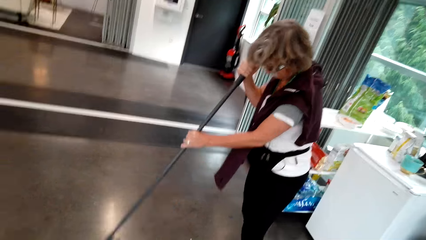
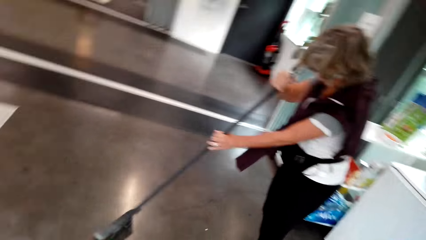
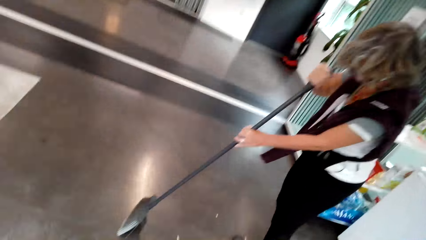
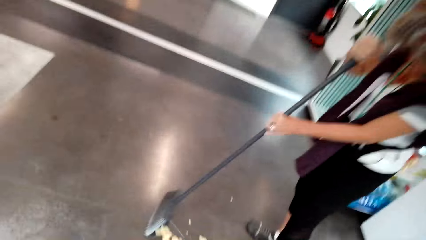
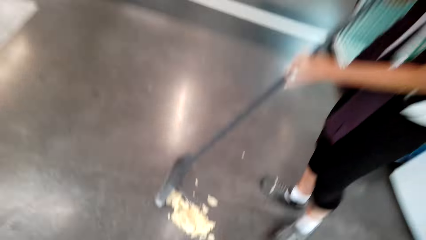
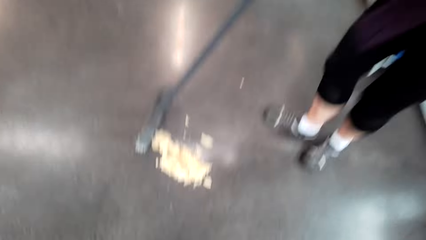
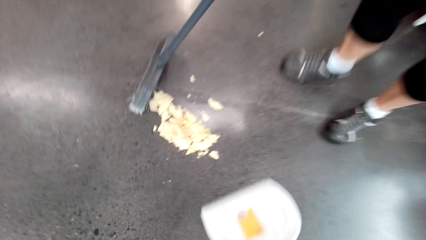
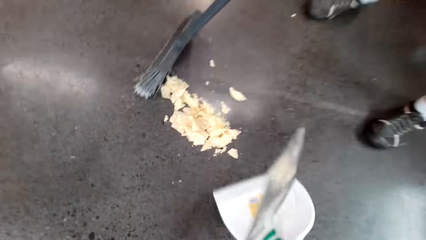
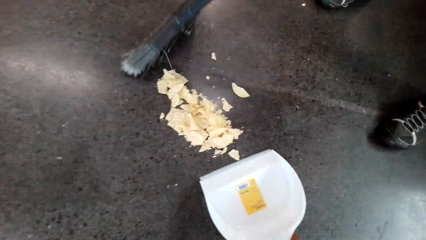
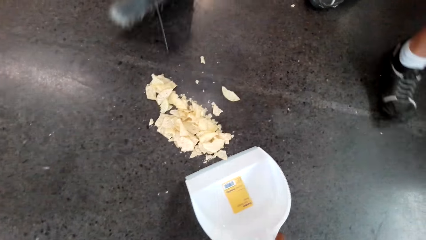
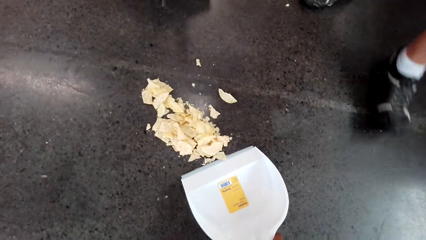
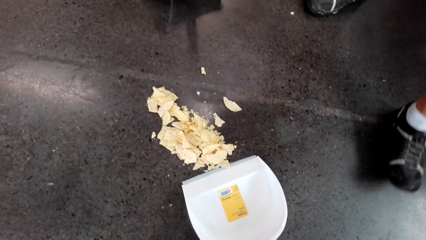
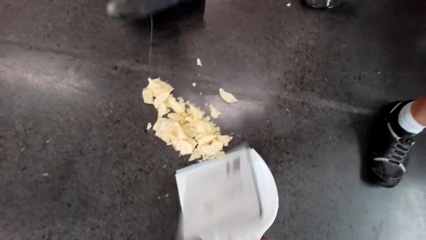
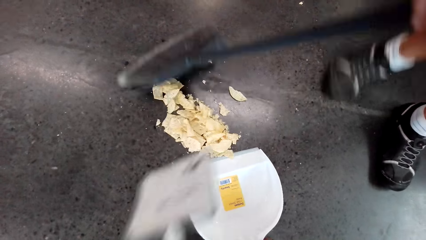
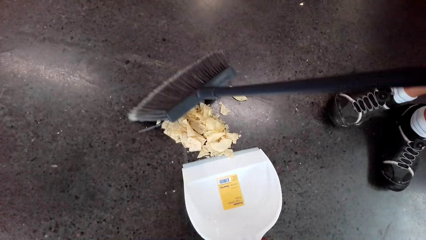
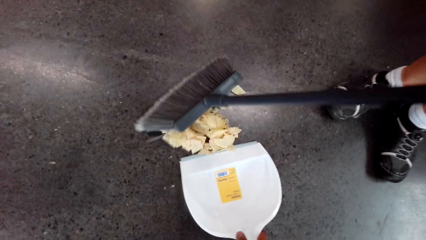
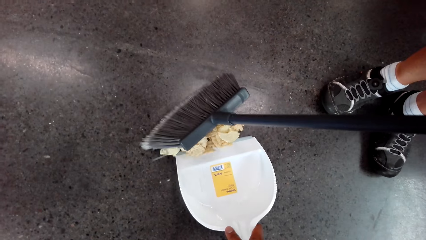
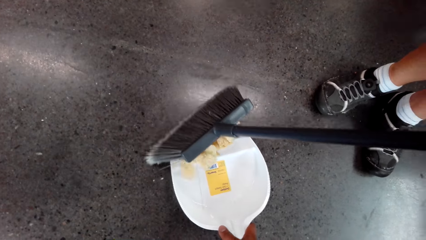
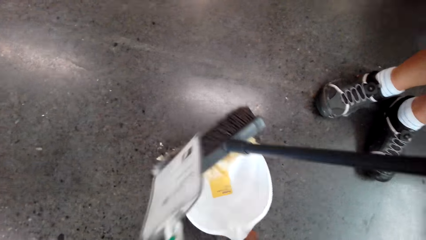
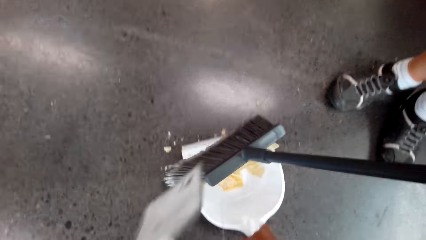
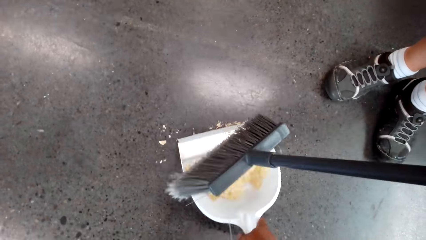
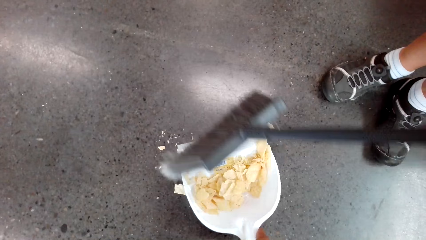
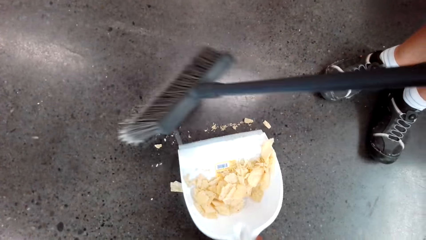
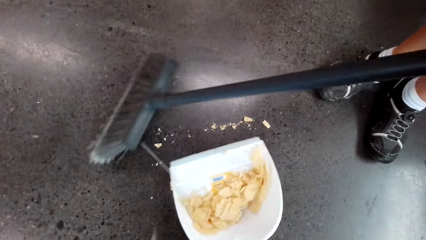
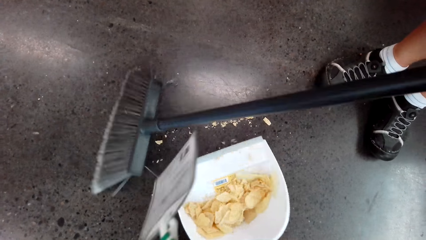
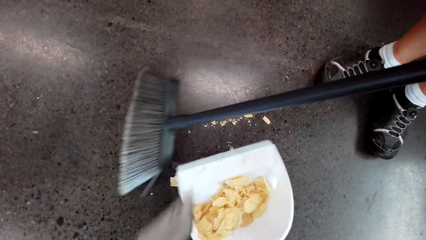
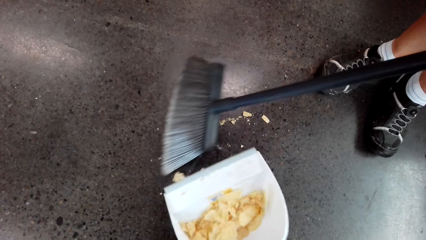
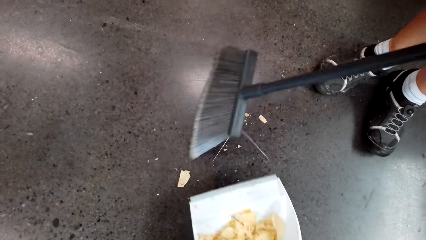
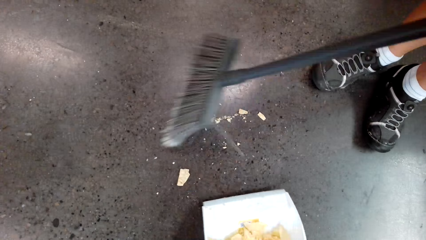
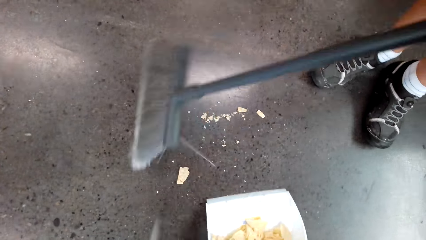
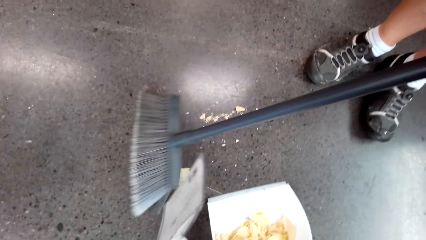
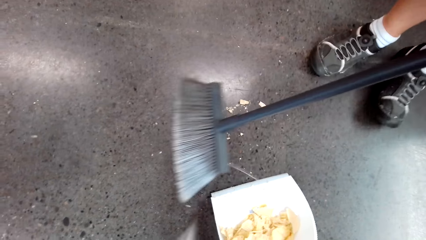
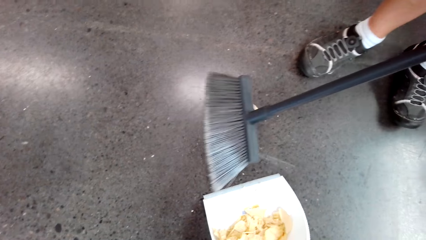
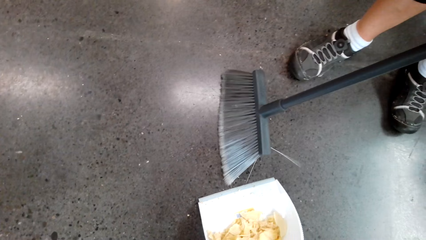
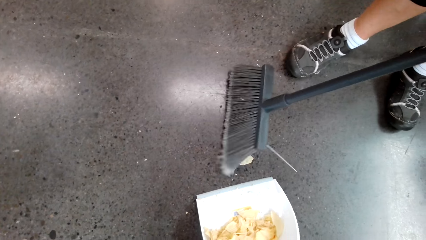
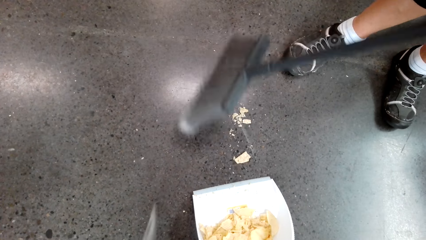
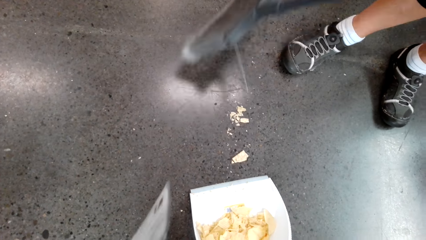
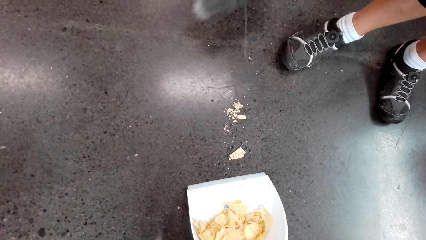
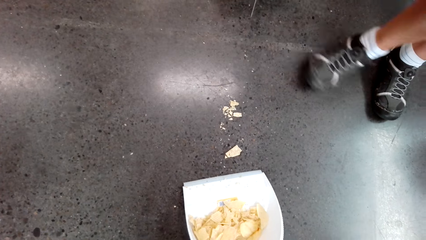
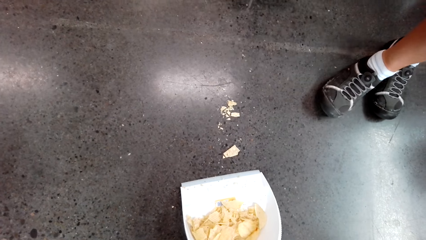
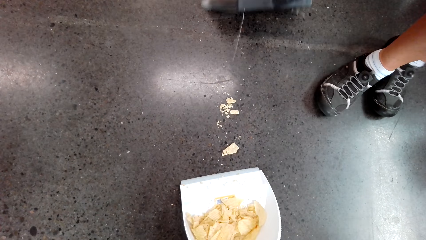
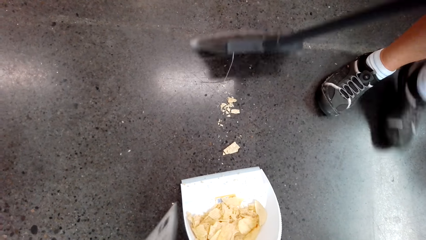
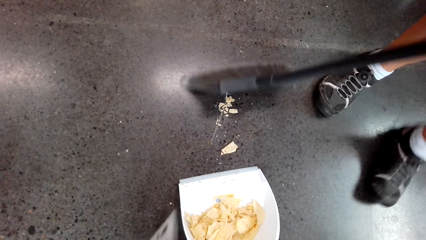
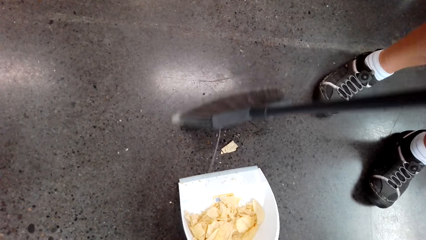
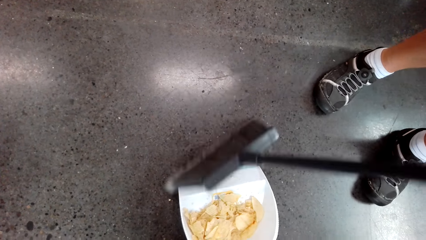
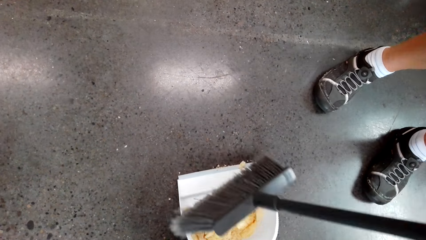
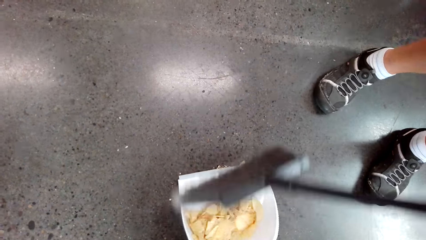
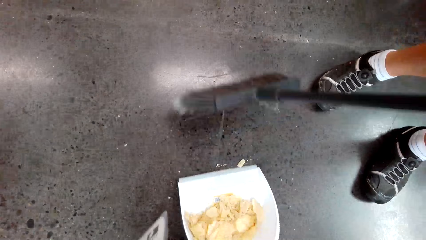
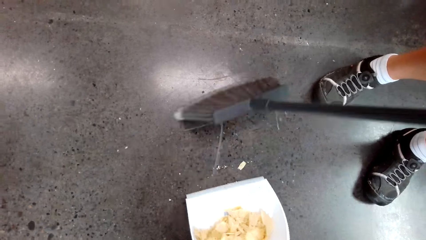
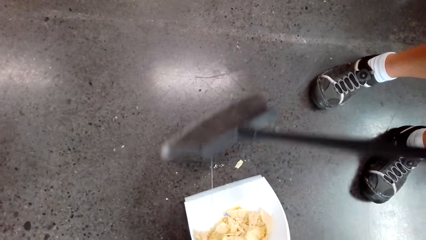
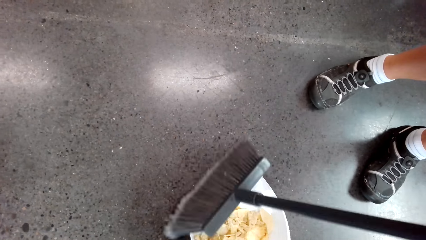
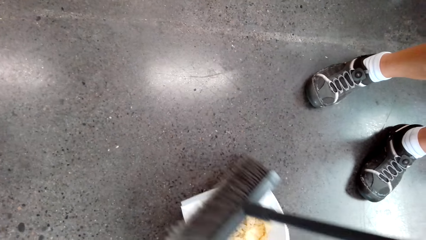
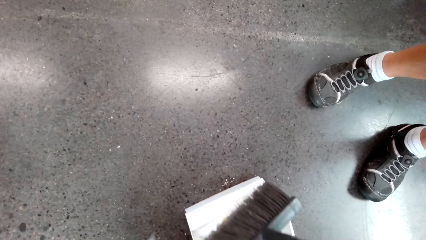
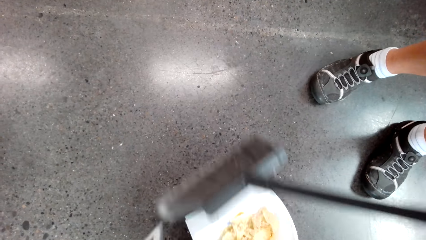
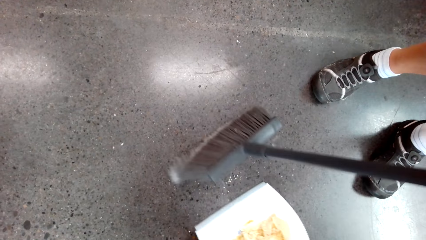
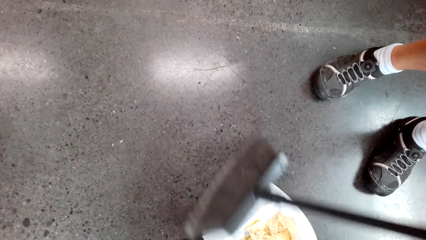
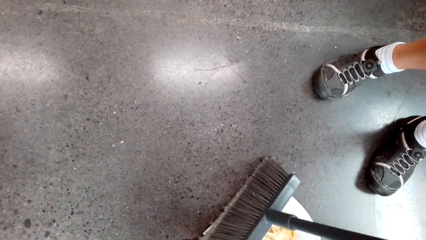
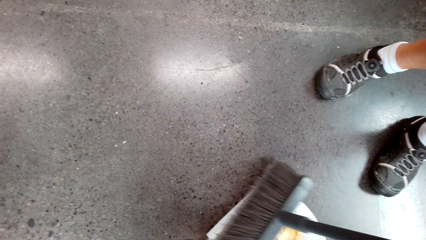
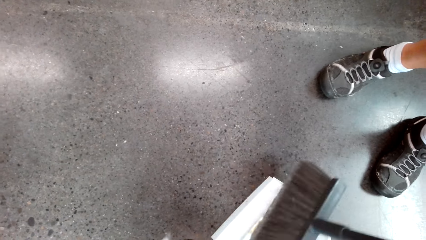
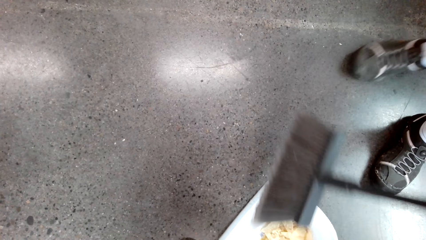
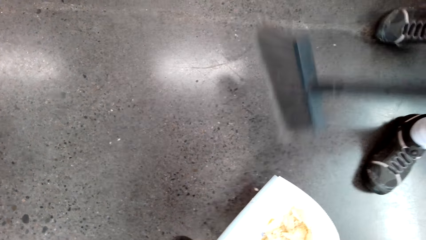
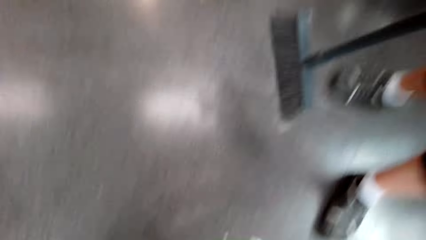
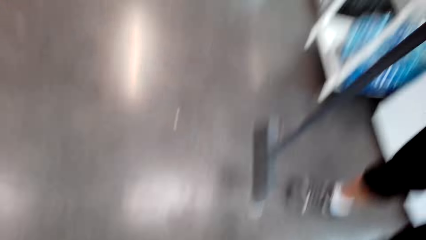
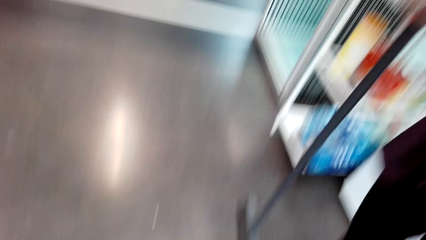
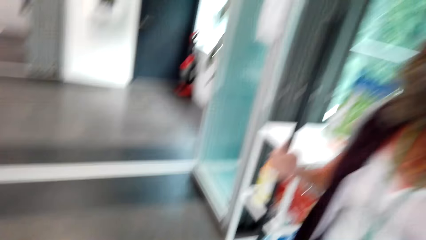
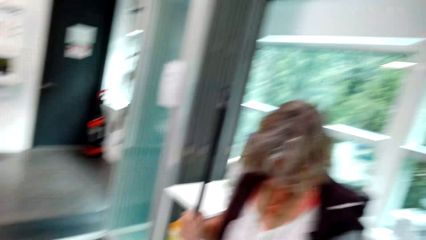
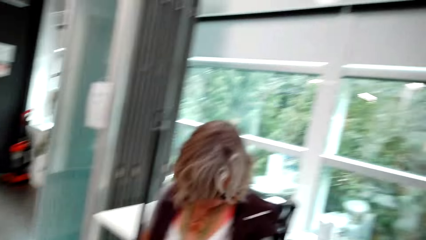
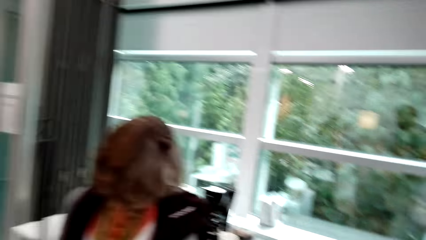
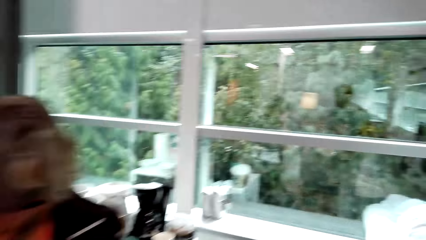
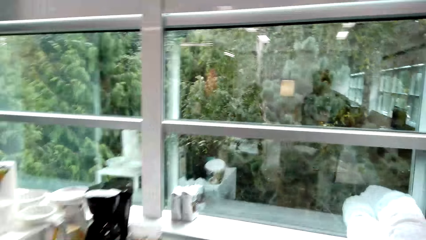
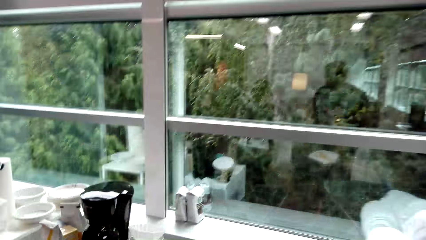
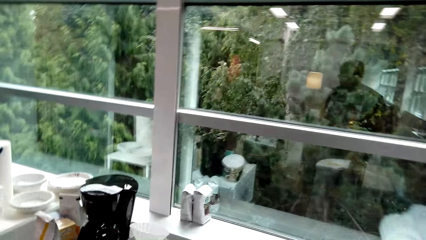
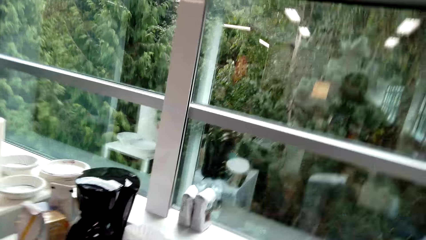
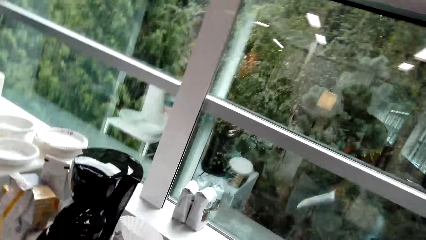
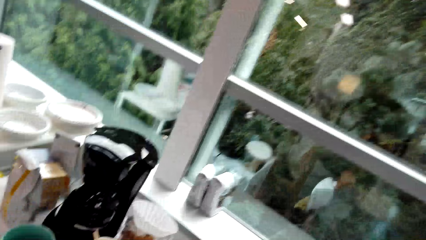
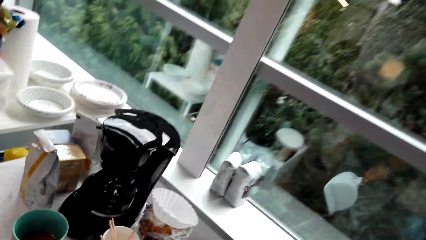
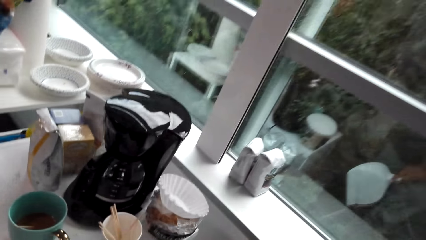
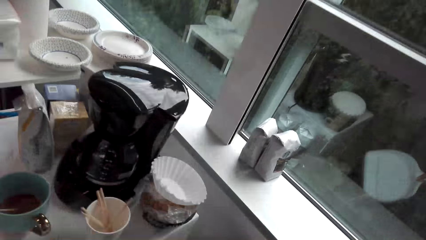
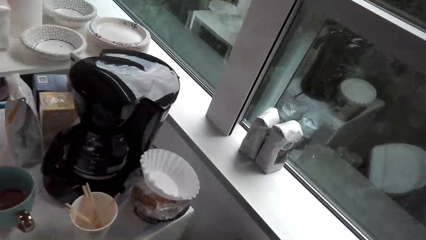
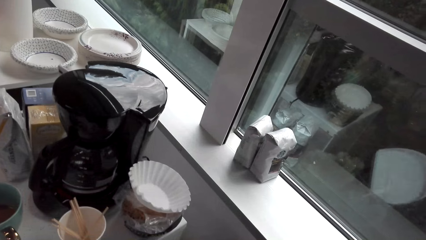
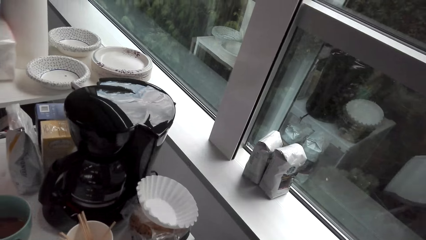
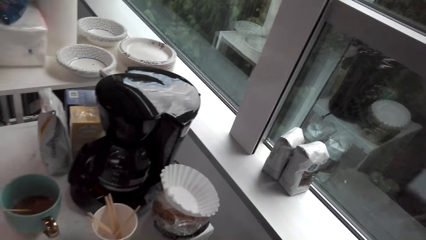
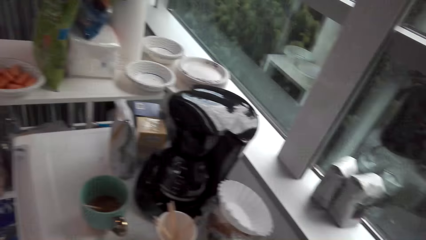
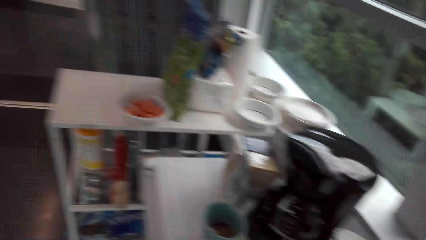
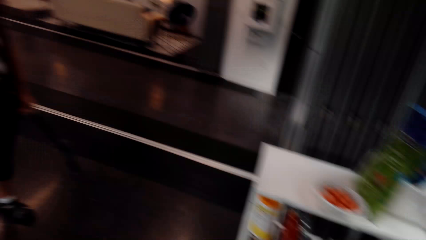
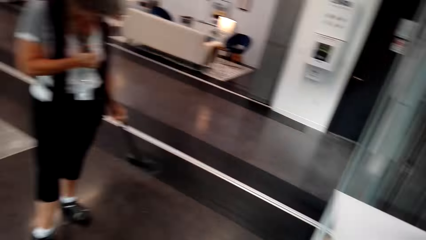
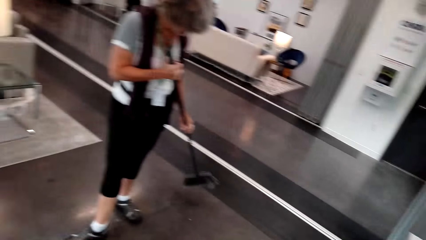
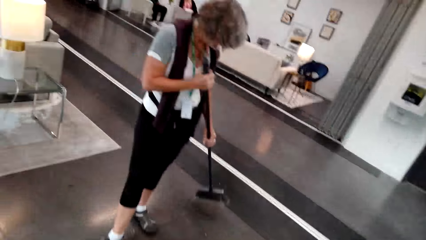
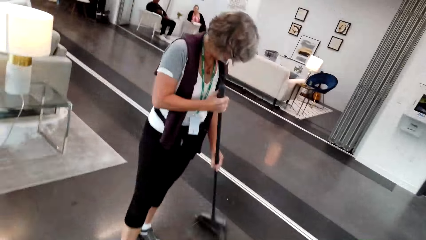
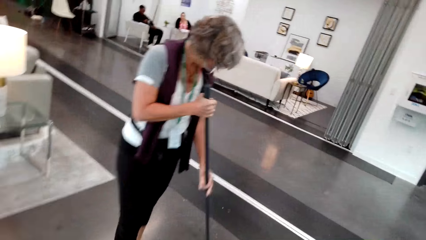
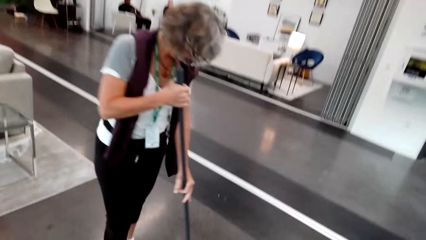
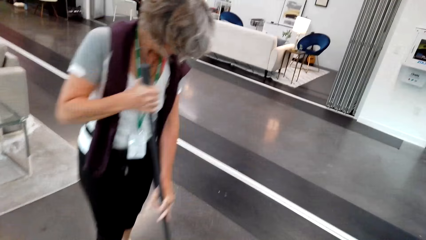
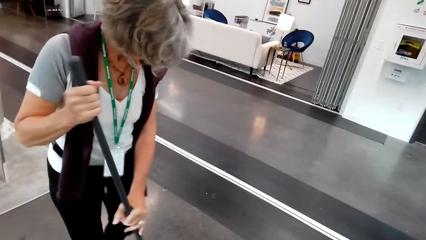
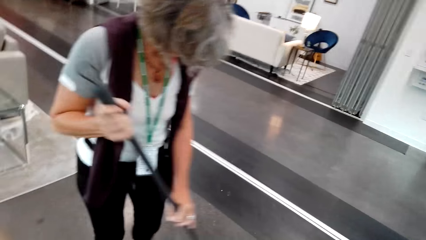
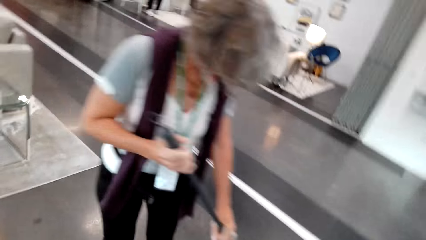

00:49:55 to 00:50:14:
The camera wearer looks around. A lady dialogues with the camera wearer. The camera wearer moves a dust pan. The lady sweeps rubbish on the dust pan. The camera wearer holds the dust pan. The lady sweeps. The camera wearer dialogues with the lady. The lady sweeps, and sweeps rubbish on the dust pan. The camera wearer dialogues with the lady, turns around, looks around, dialogues with the lady and turns around. The lady dialogues with the camera wearer and sweeps.
